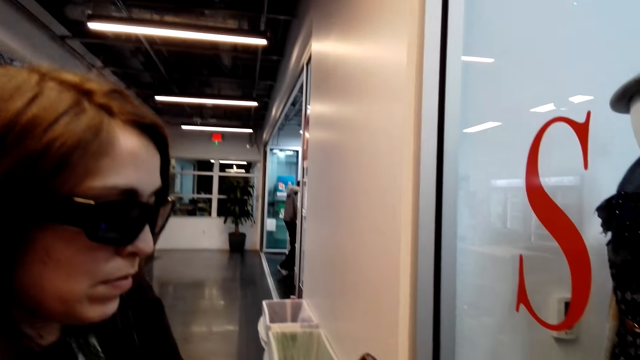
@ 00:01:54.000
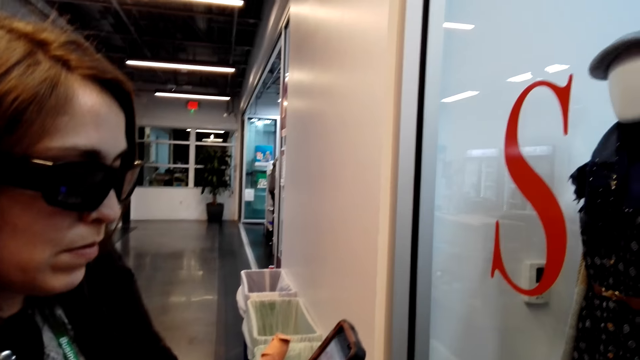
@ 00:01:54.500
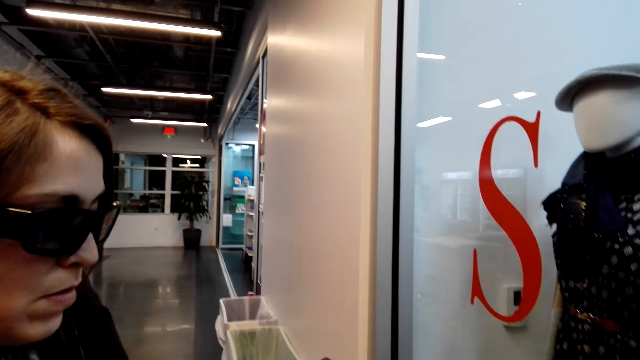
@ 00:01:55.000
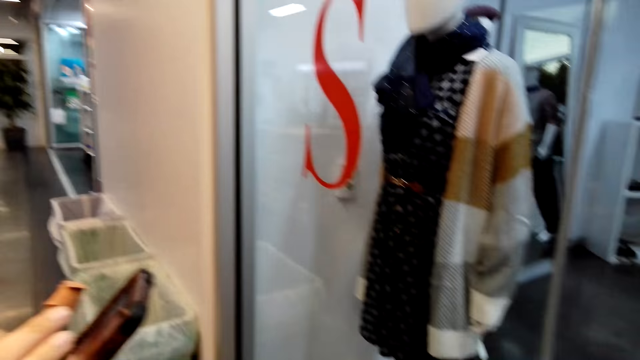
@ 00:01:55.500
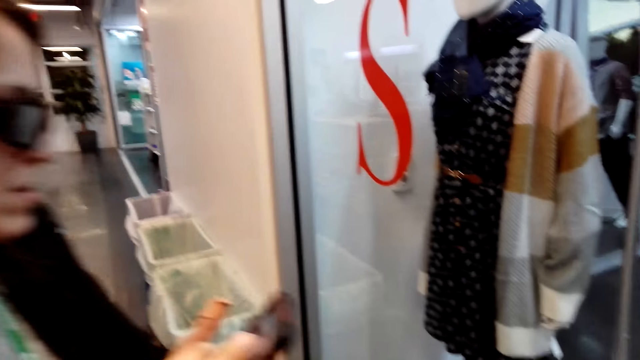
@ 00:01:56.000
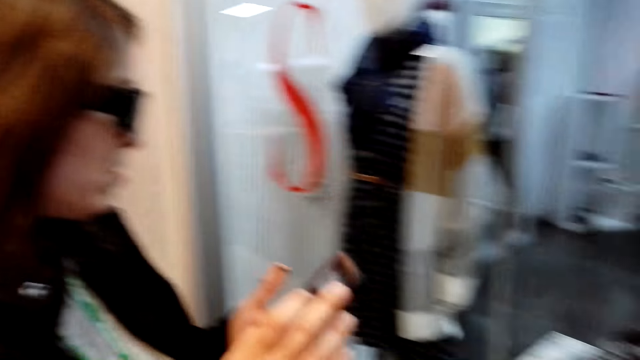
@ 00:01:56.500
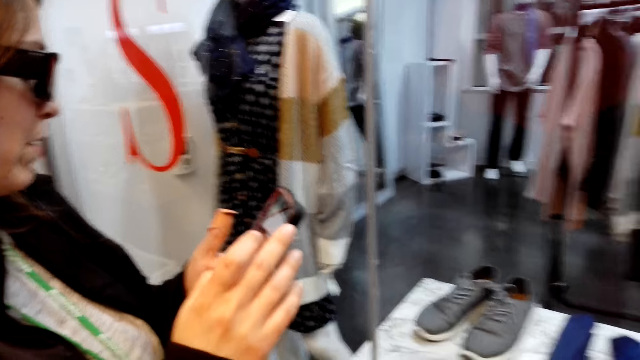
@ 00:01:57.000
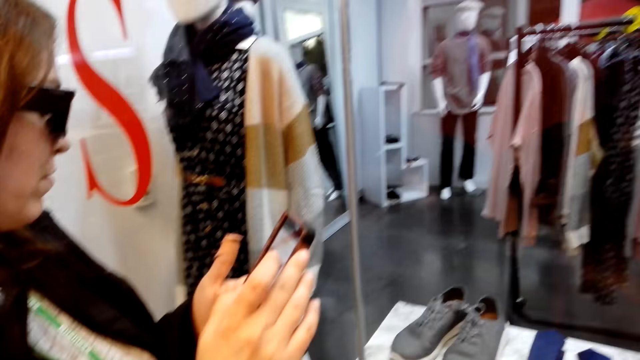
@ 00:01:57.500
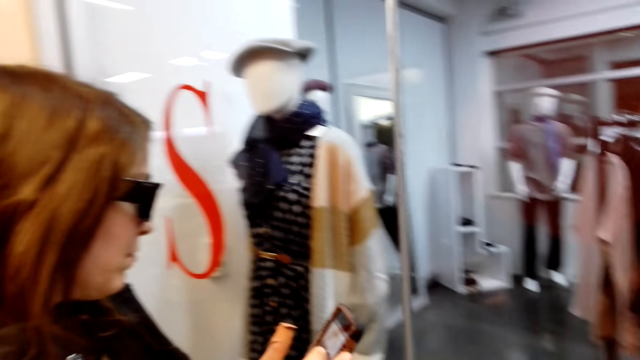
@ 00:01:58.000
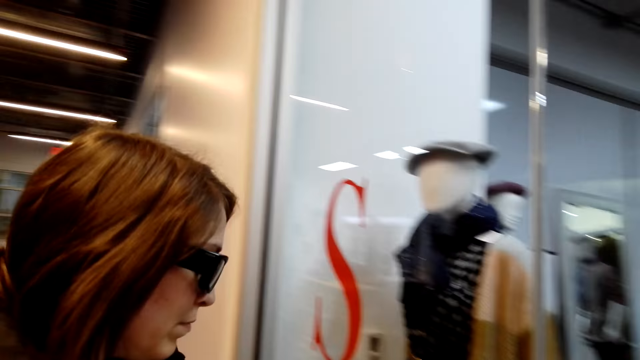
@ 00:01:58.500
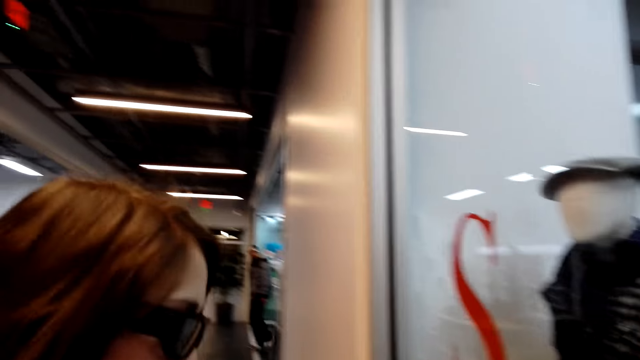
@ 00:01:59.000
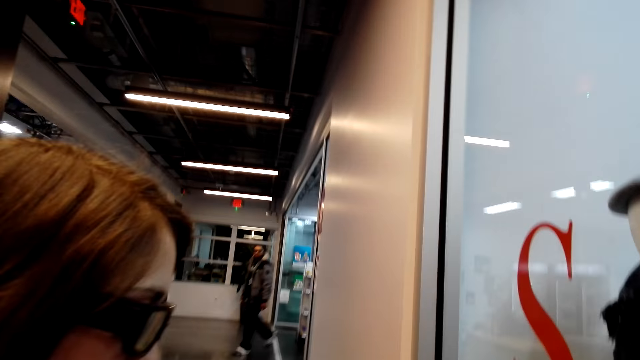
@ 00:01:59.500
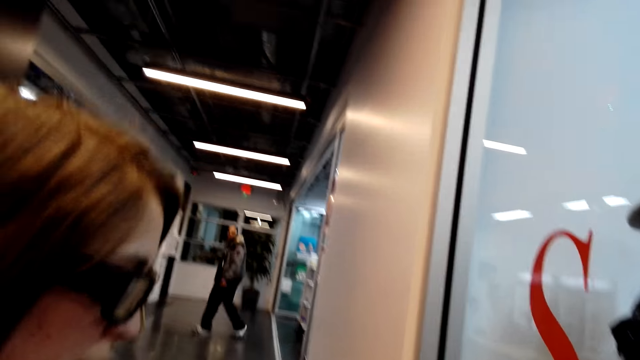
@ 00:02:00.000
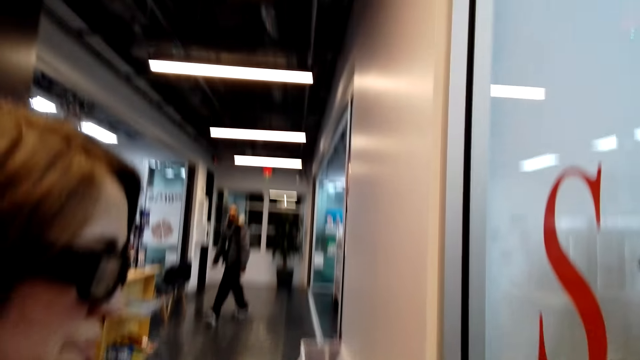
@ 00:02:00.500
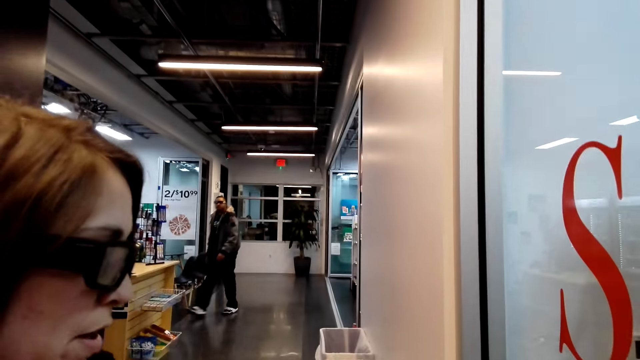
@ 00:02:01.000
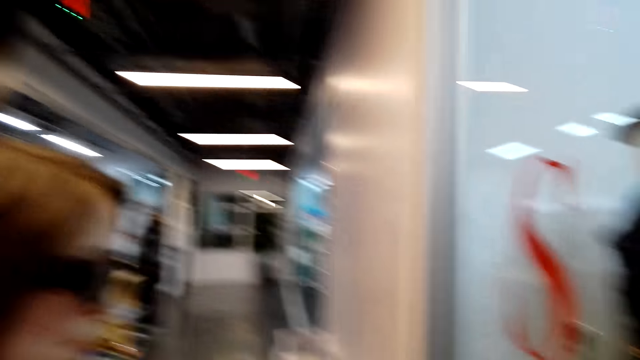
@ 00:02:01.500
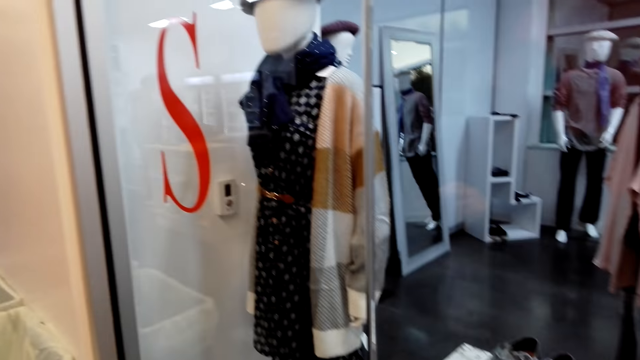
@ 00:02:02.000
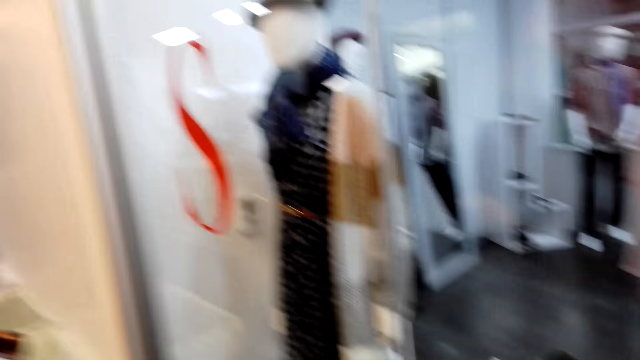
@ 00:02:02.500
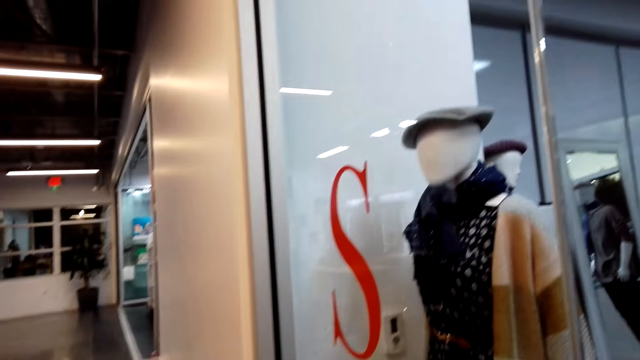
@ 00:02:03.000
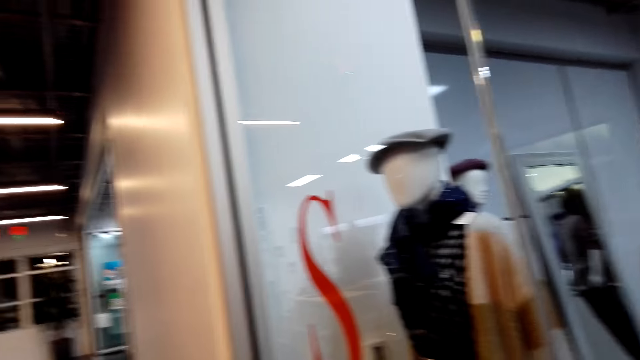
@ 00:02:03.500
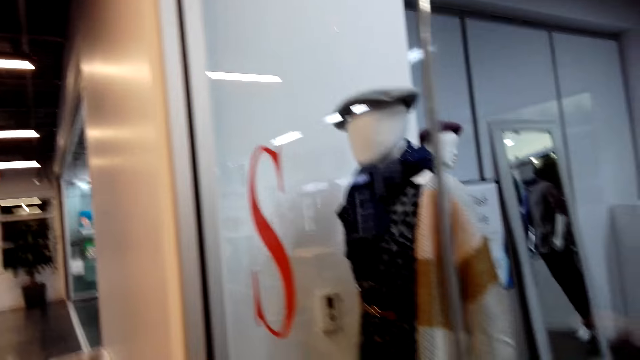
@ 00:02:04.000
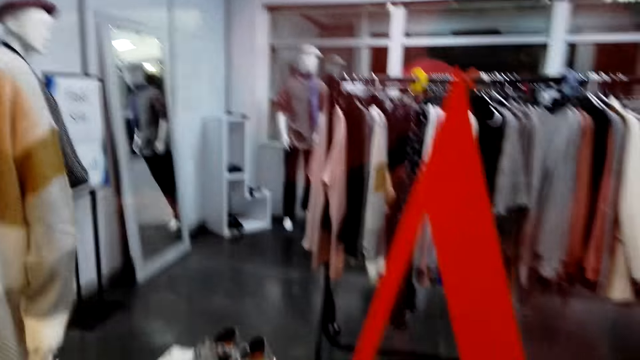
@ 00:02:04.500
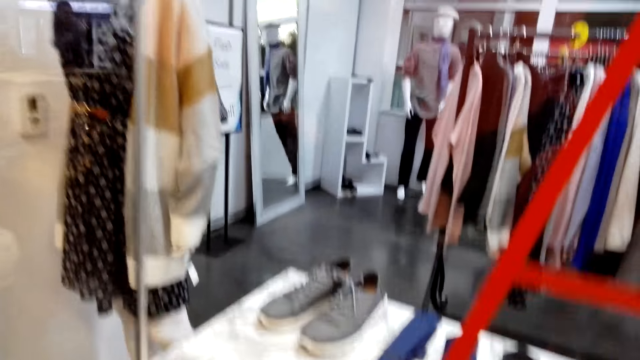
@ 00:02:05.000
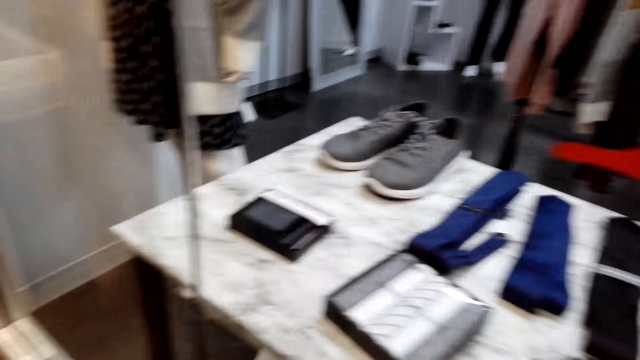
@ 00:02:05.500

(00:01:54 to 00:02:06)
The camera wearer talks to a woman and looks at the woman. The woman scrolls through the phone. The camera wearer looks at the clothes store.

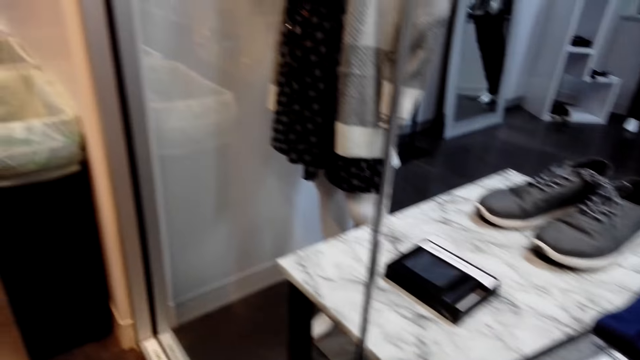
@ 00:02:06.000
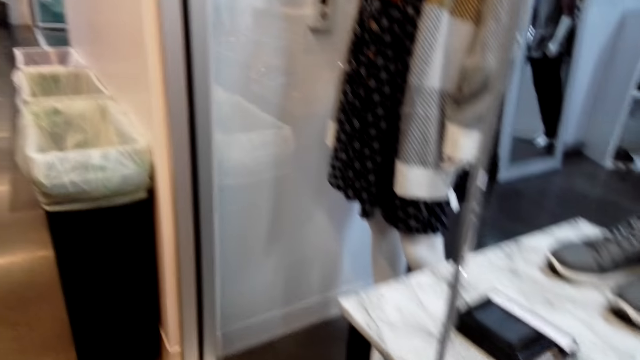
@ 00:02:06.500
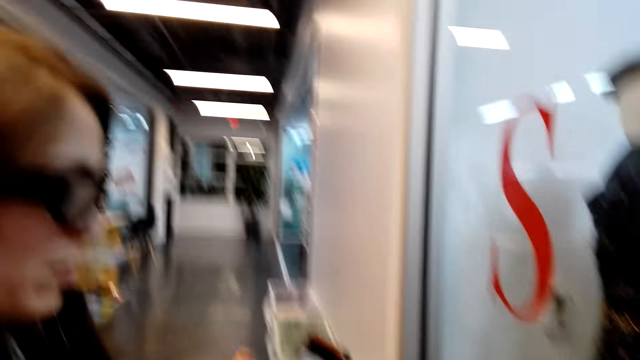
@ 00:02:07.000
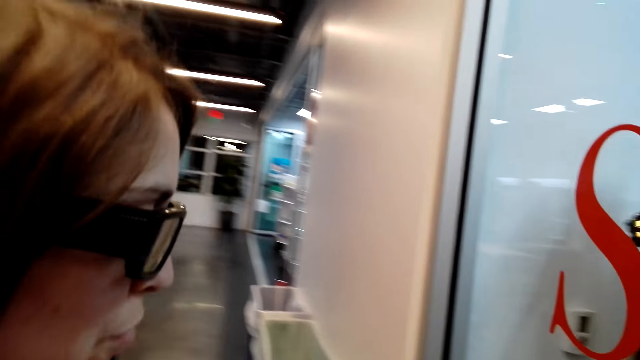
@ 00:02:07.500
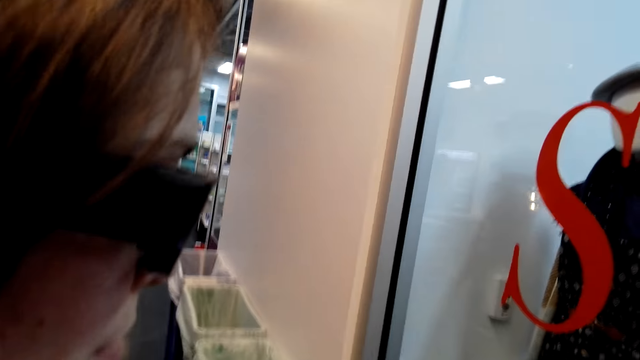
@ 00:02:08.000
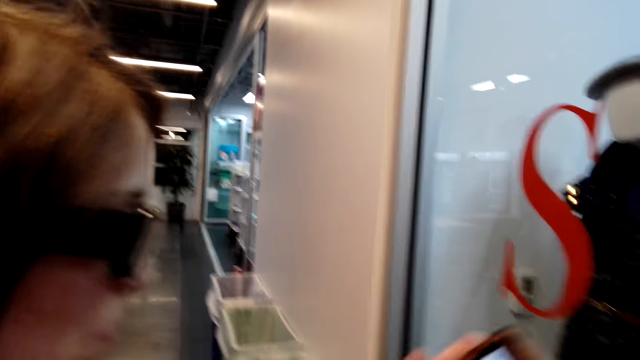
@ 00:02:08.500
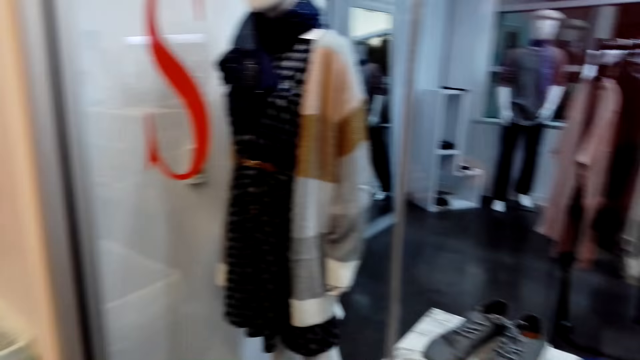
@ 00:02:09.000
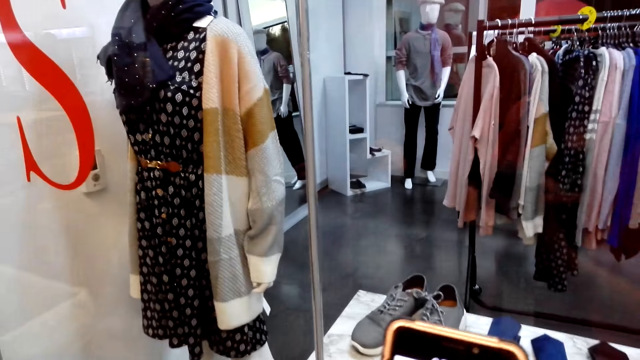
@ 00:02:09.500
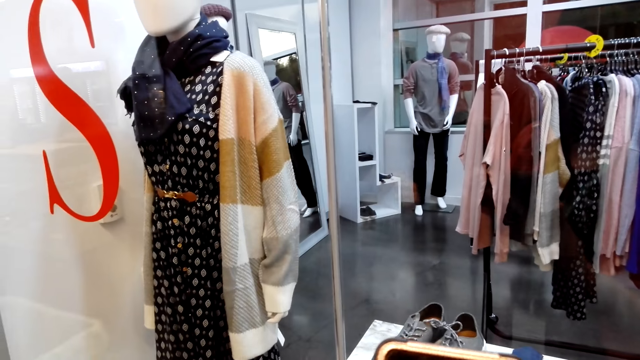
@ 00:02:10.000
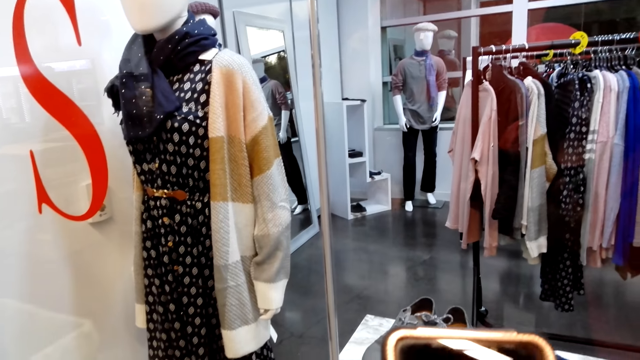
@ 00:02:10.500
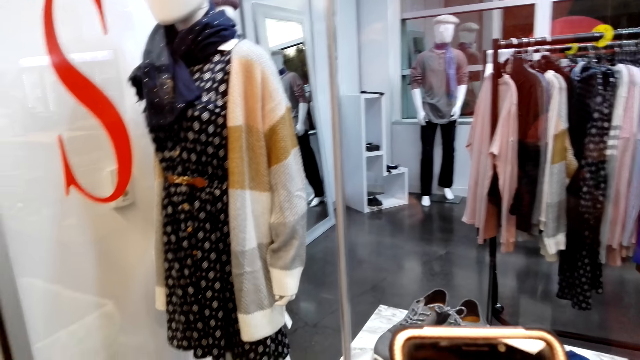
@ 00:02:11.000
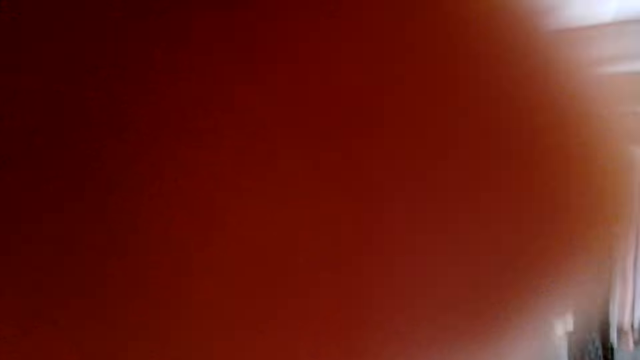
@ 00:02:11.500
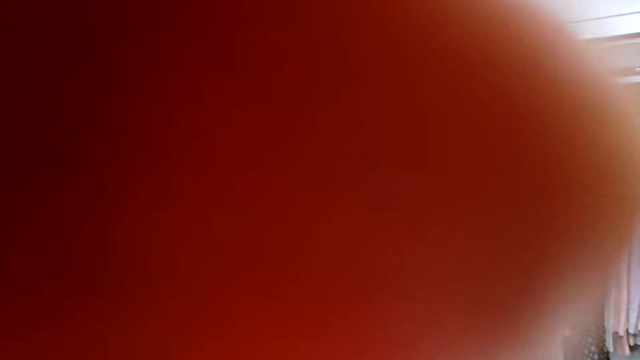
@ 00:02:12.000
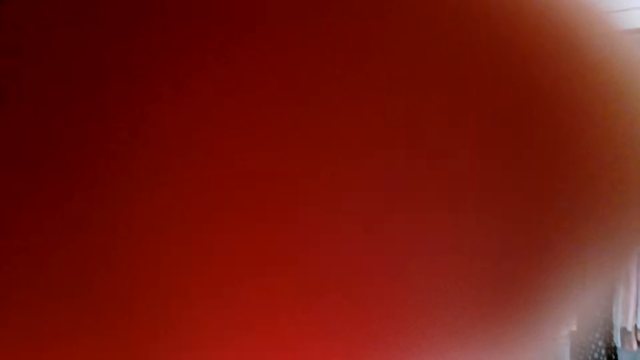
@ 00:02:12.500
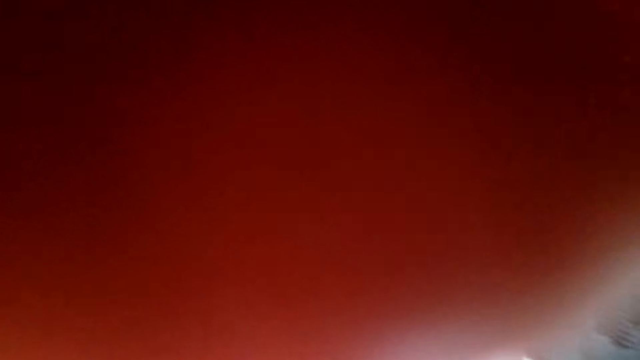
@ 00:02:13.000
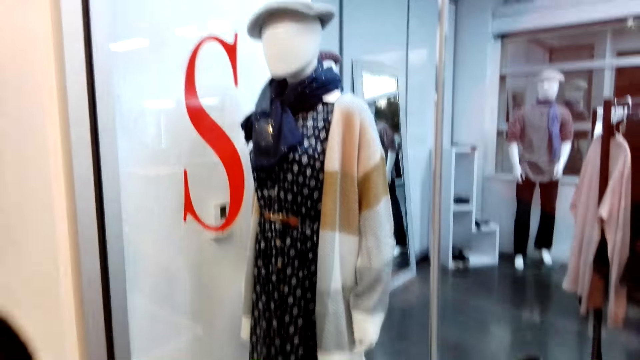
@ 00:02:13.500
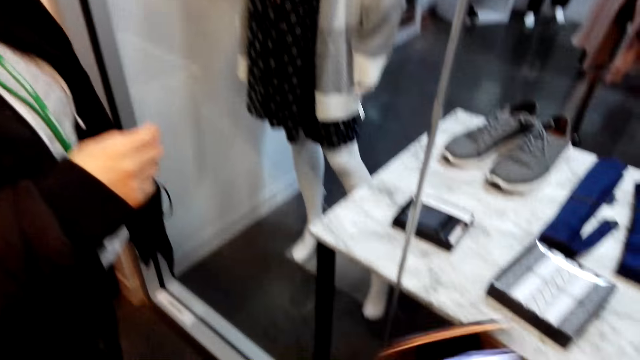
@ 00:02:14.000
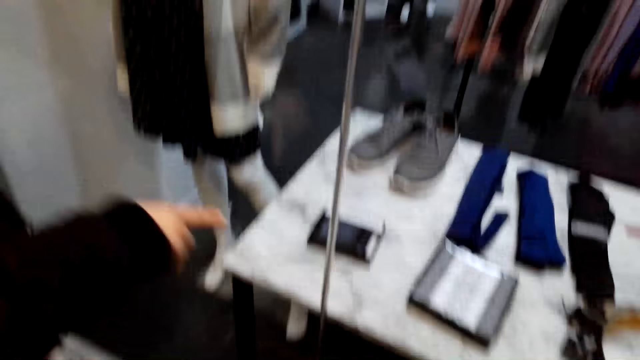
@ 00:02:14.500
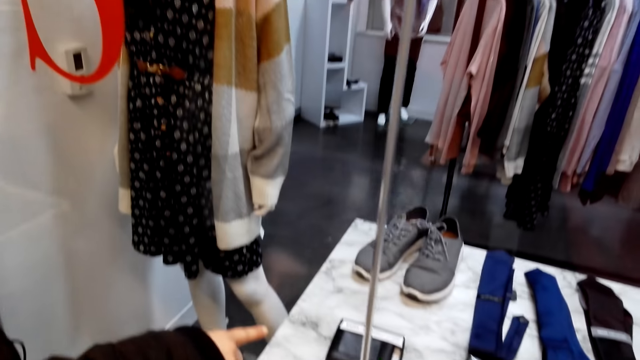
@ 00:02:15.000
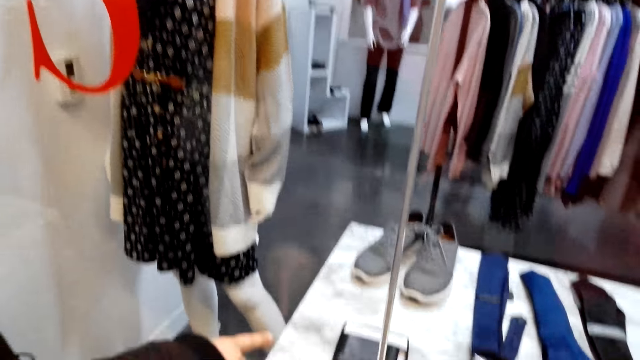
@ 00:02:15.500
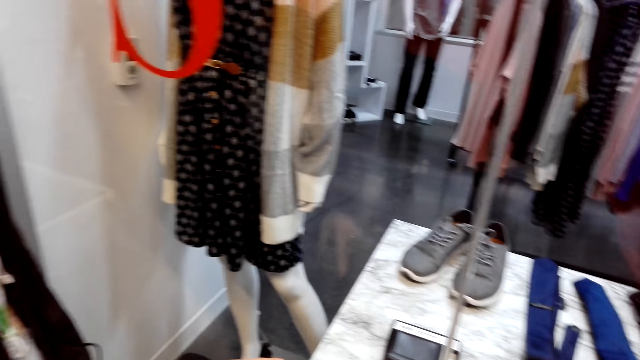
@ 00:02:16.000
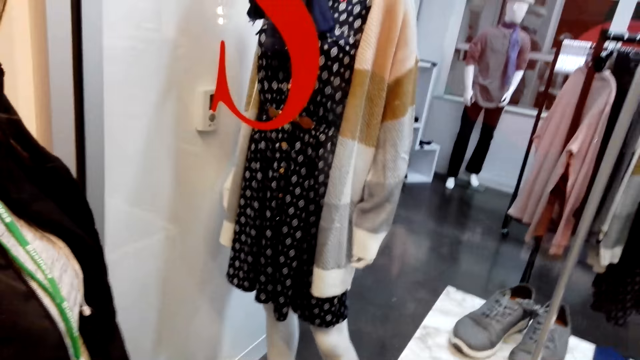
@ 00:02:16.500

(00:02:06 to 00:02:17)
The camera wearer converses with a woman. They look at the woman. They look at the clothes store. They scroll the phone. They adjust the camera. The woman points at the wallet. The camera wearer looks at the wallet.
